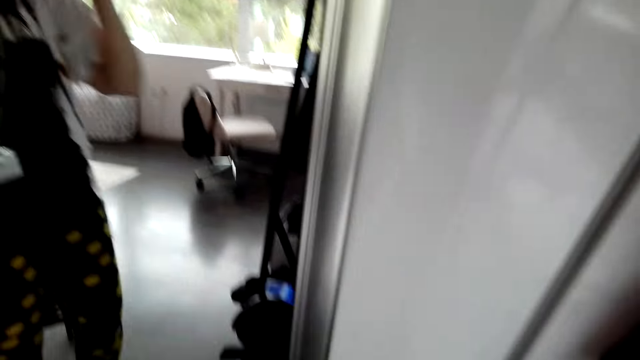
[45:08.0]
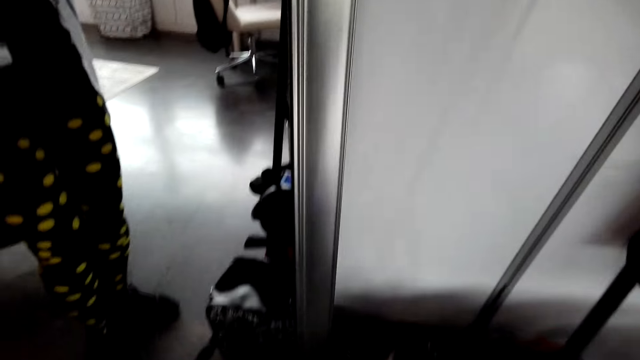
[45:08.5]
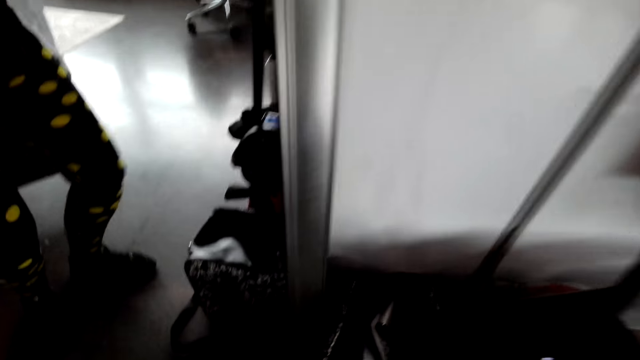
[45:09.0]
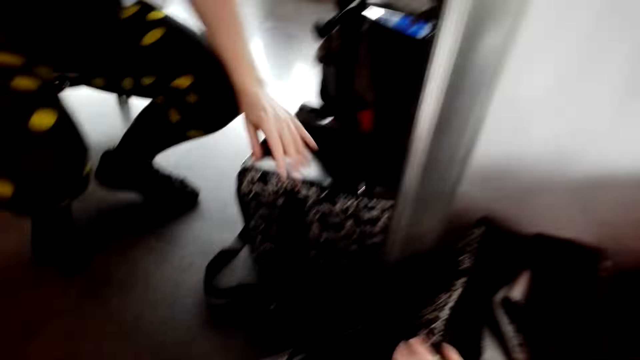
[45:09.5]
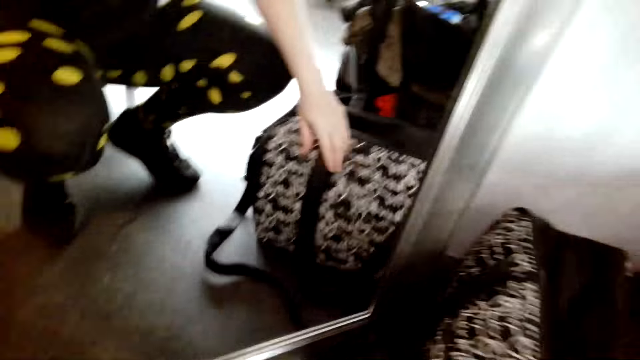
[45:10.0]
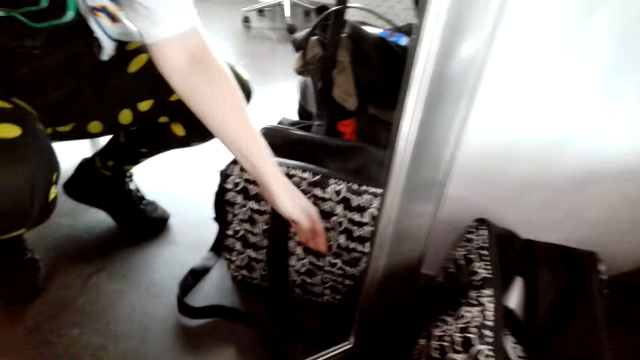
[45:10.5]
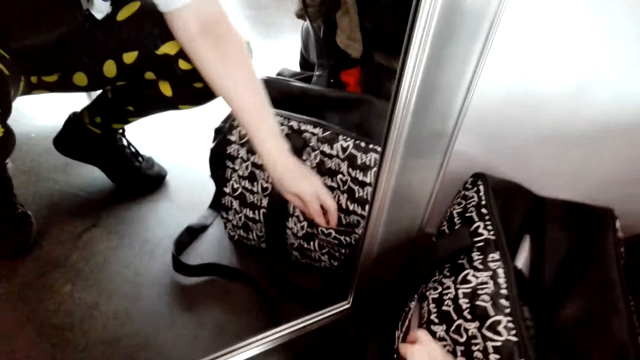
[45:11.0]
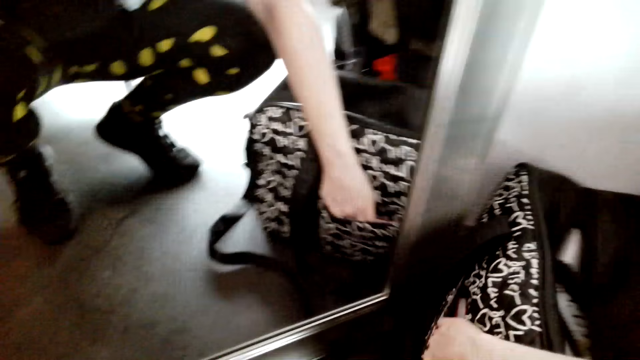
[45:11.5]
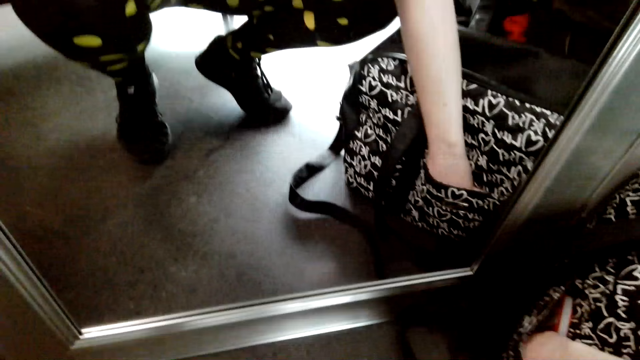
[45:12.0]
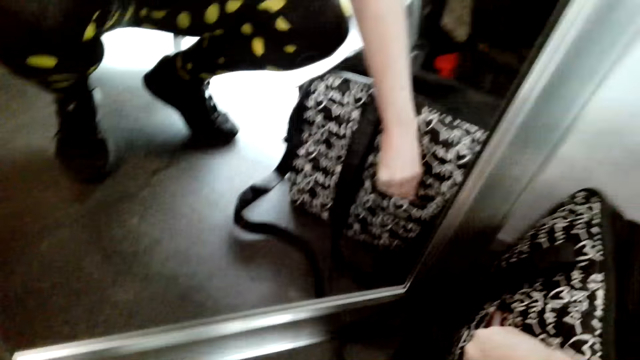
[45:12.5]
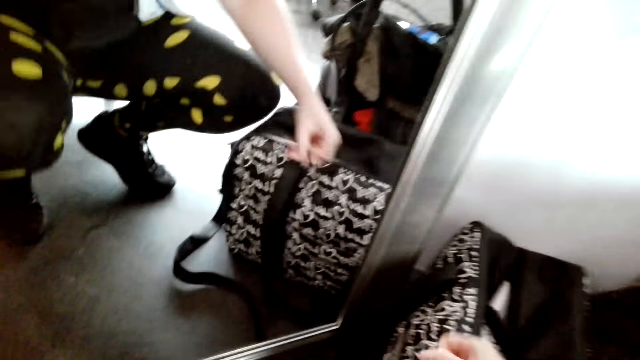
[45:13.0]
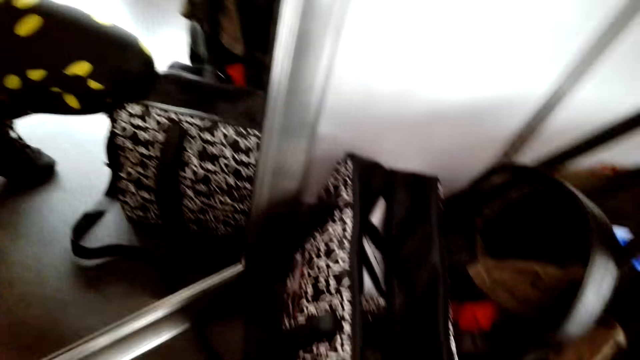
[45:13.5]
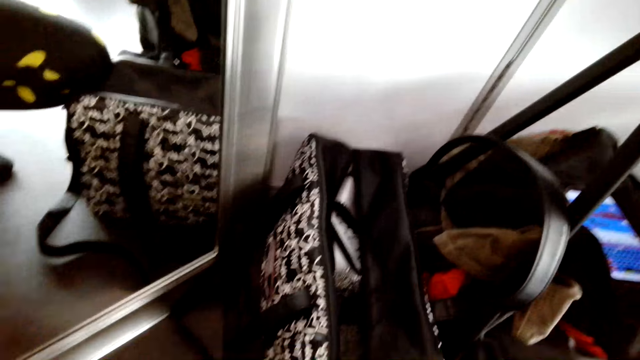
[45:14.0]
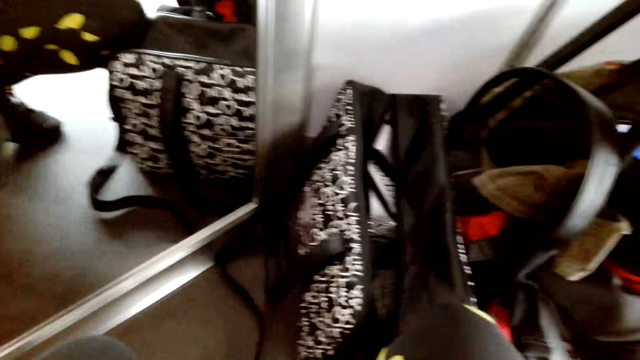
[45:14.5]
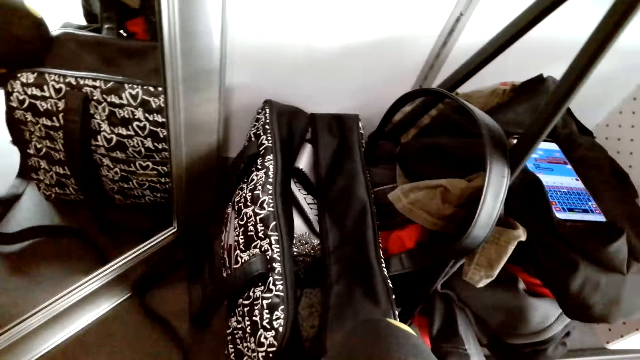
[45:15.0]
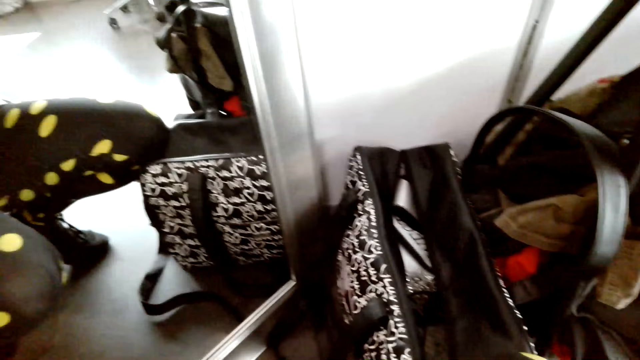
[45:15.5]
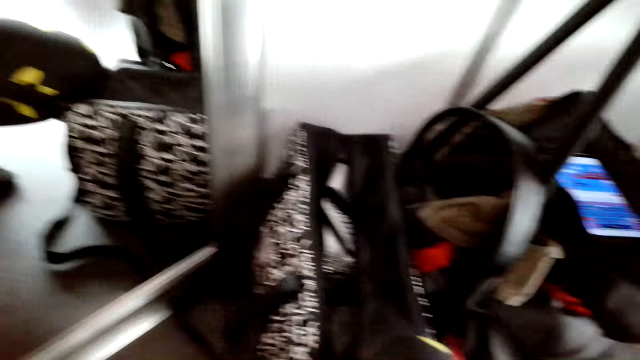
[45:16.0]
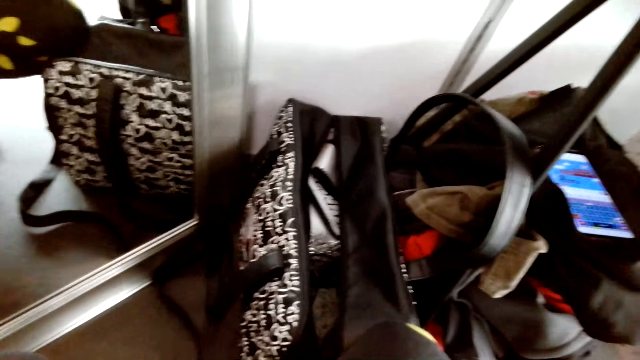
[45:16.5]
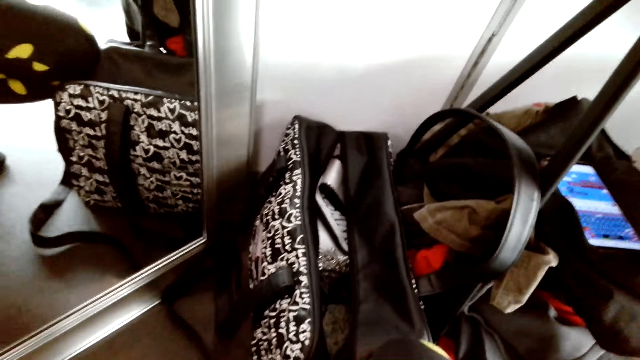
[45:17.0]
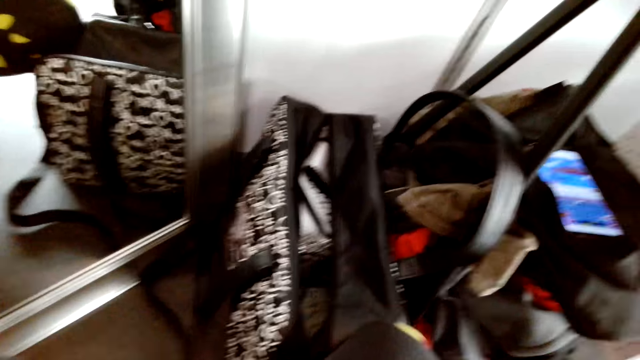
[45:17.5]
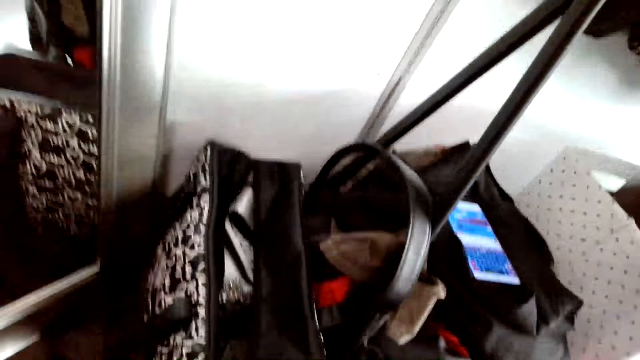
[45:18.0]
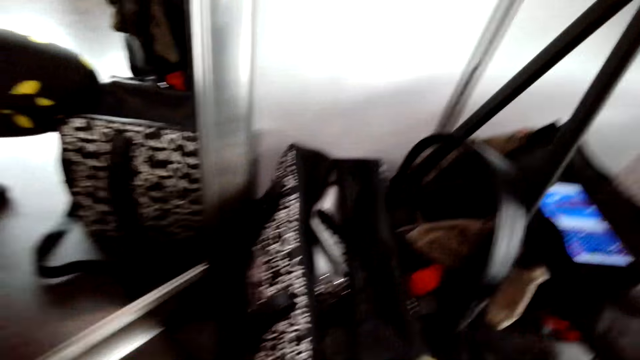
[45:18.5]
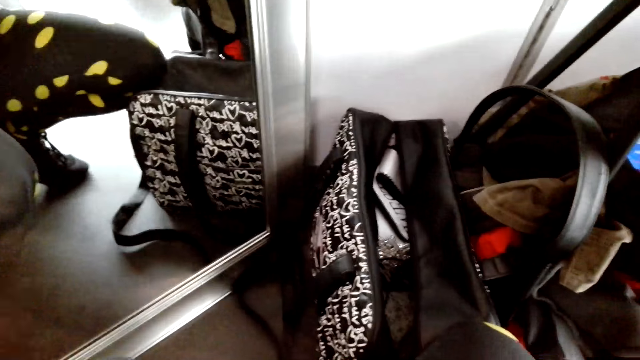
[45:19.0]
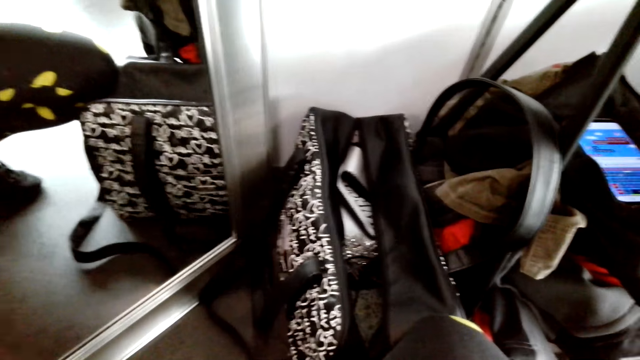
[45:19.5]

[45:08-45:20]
The camera wearer squats down. She holds the bag. She puts her hand inside the bag's pocket. She takes out a hair clip from the bag.

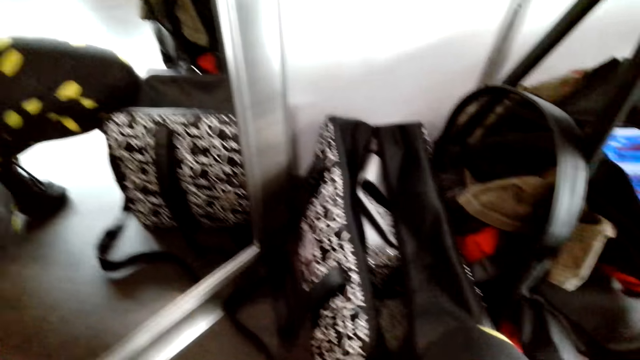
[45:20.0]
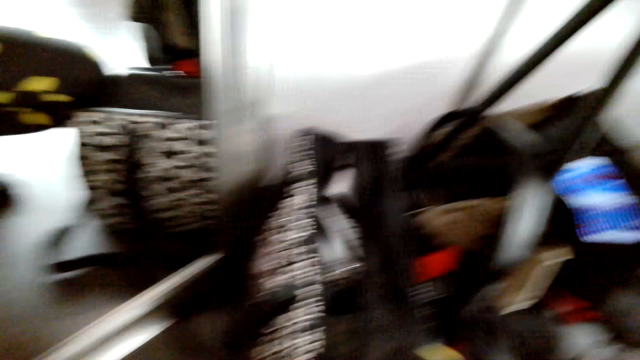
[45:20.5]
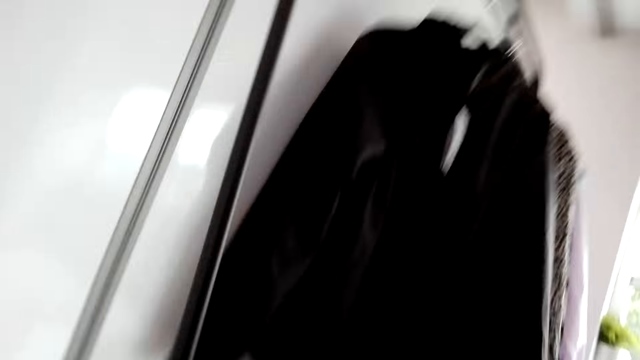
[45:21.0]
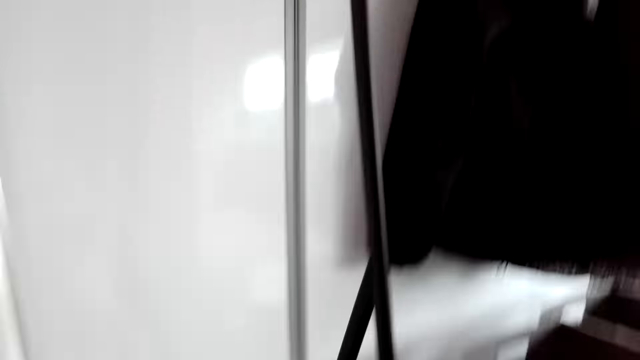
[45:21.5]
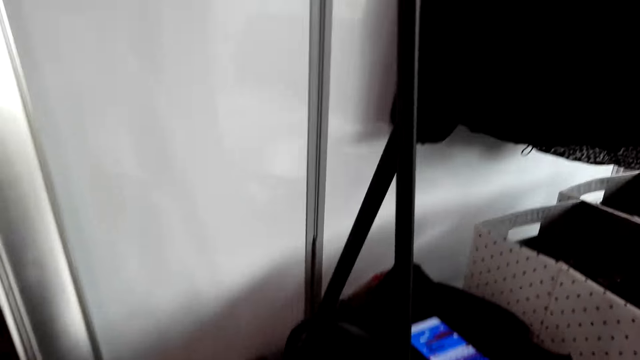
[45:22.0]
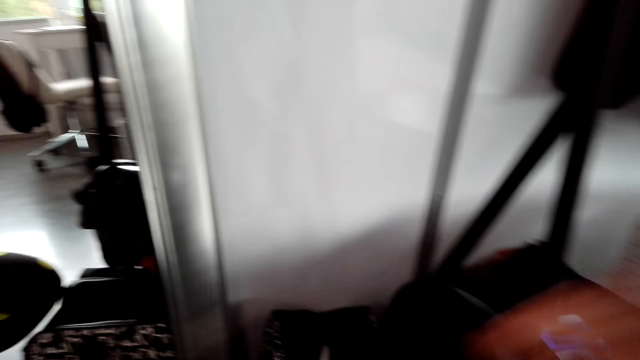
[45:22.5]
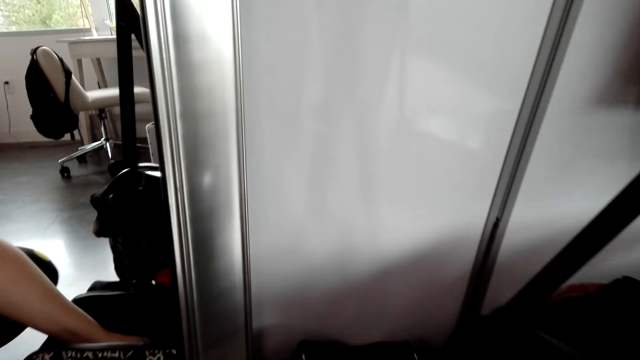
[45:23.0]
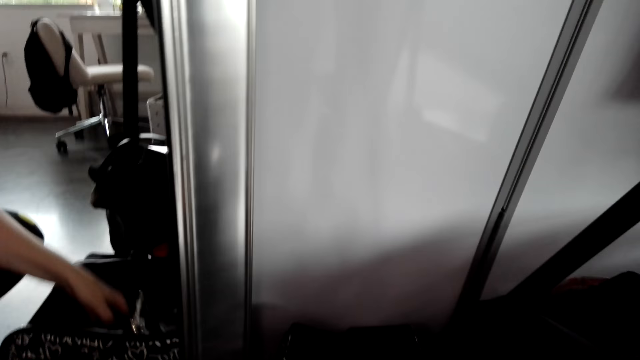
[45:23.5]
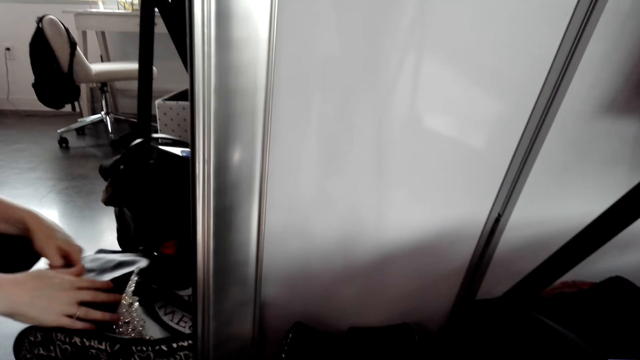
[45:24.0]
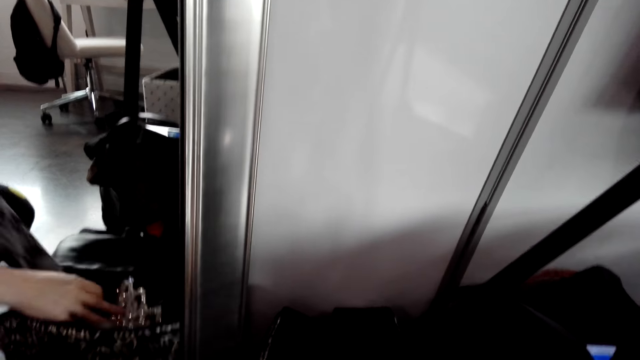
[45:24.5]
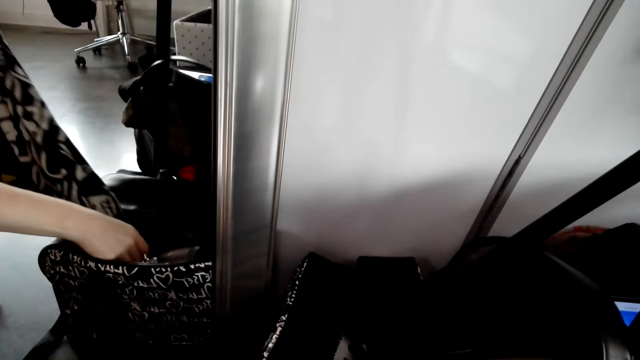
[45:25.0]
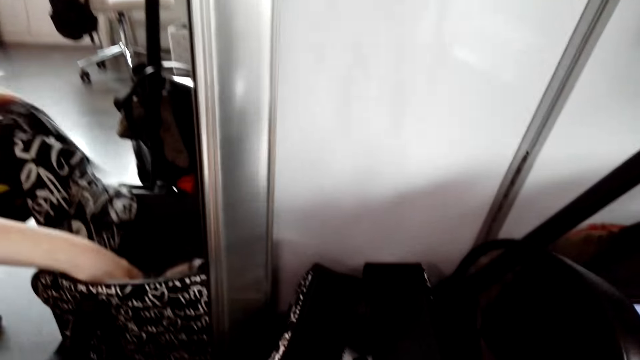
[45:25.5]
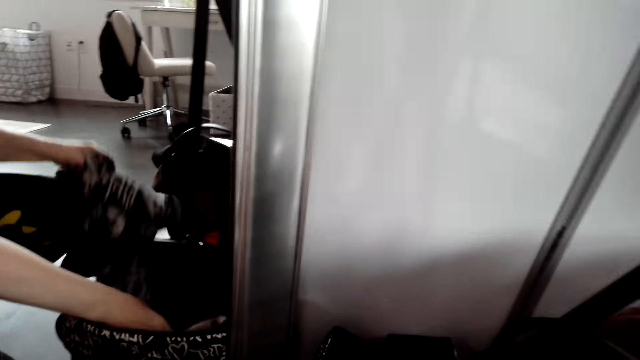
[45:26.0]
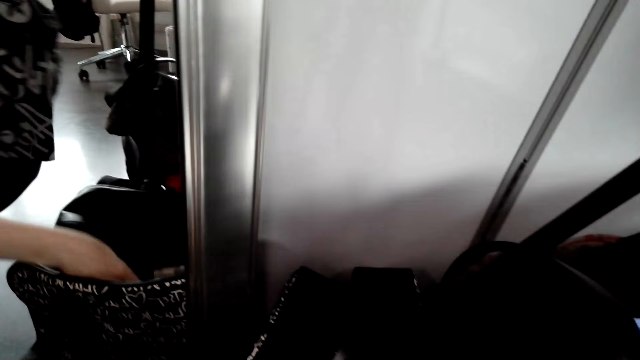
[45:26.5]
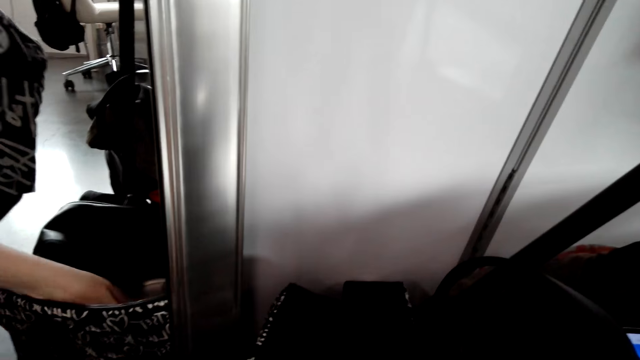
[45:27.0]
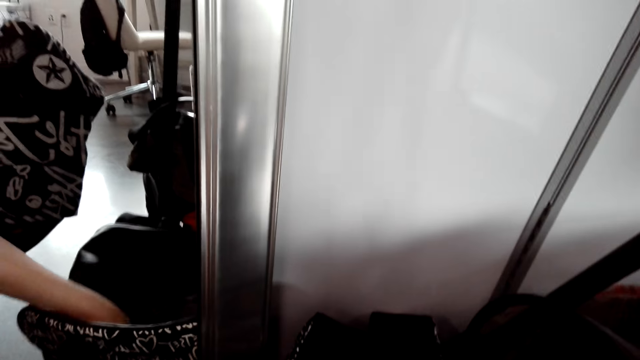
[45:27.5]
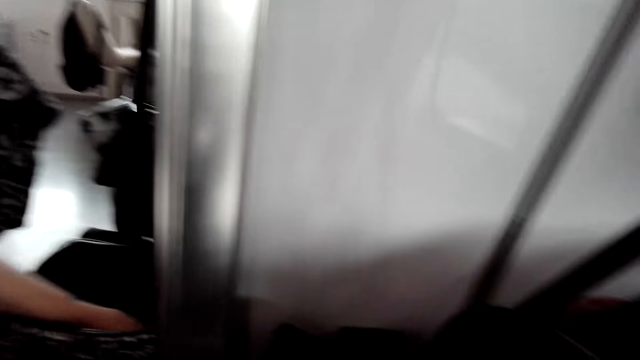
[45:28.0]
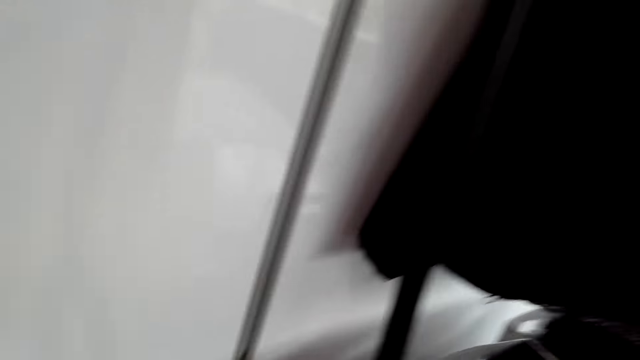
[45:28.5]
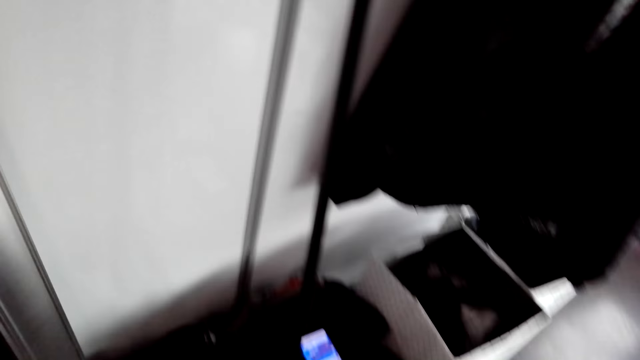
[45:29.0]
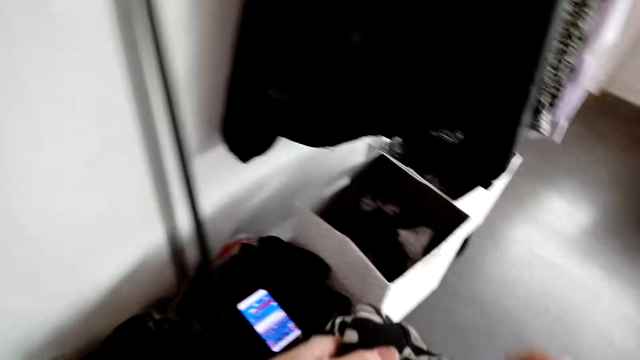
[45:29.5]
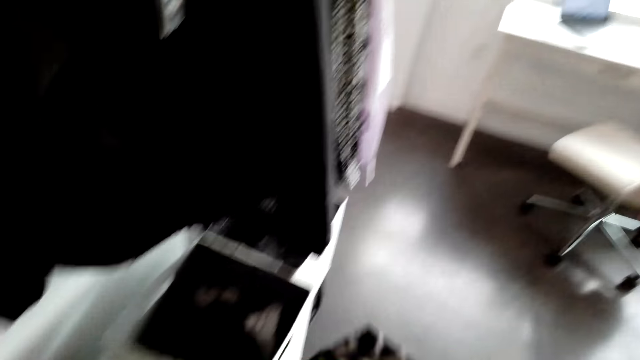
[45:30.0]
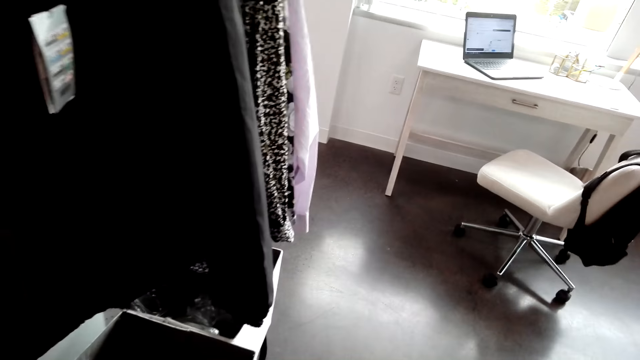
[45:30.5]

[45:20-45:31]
The camera wearer pulls out pants from the bag. She stands up on her feet.
